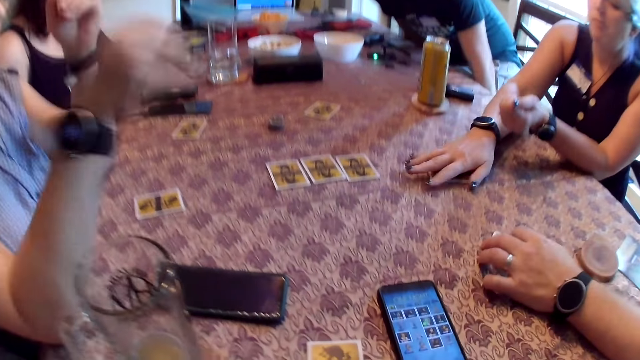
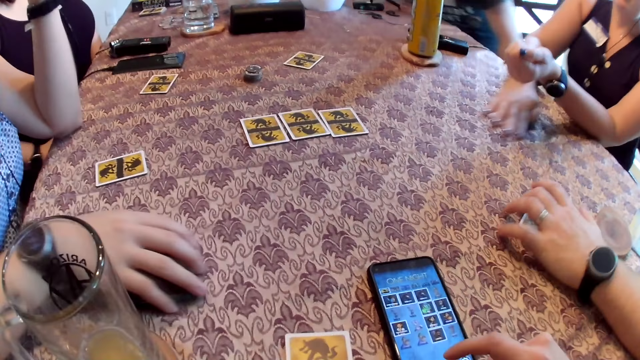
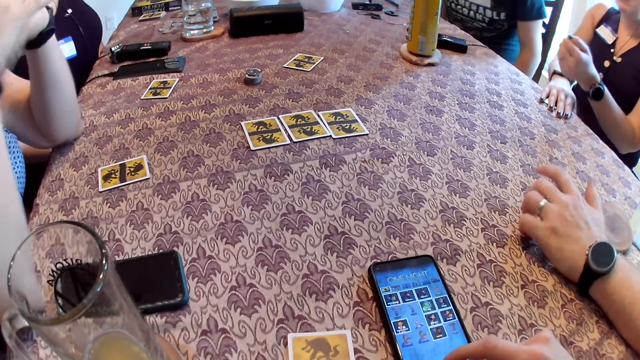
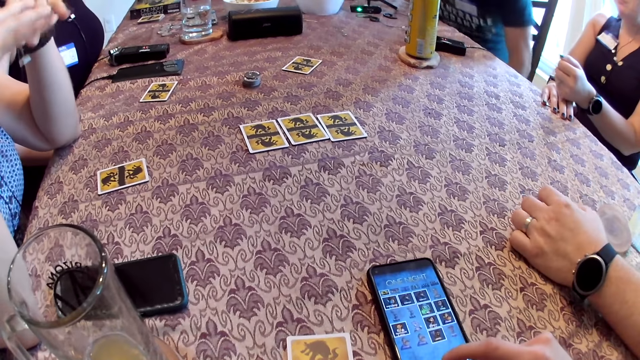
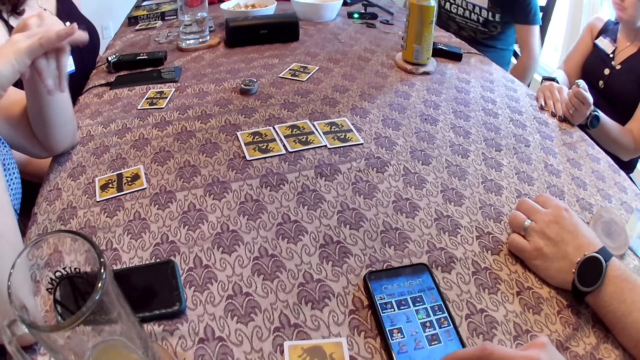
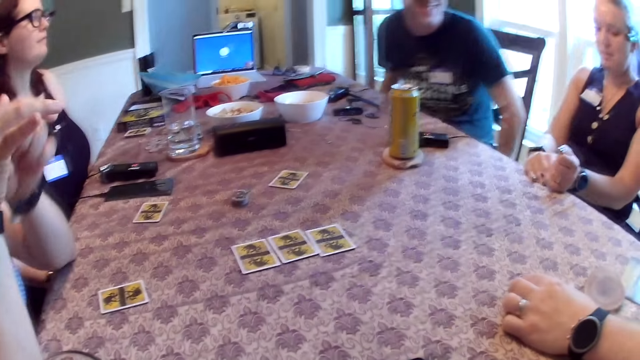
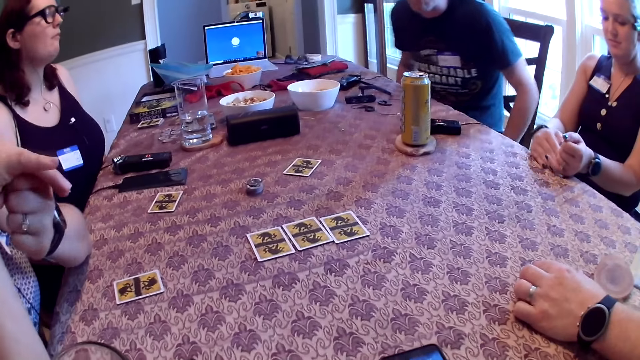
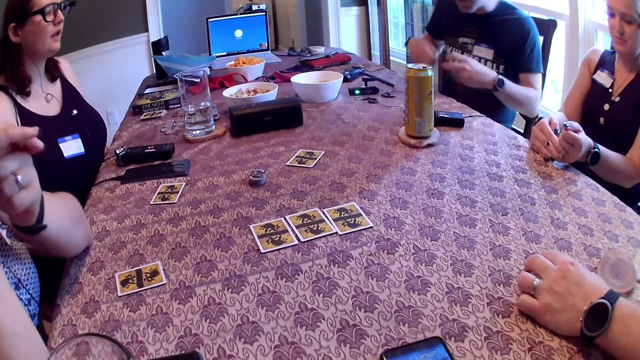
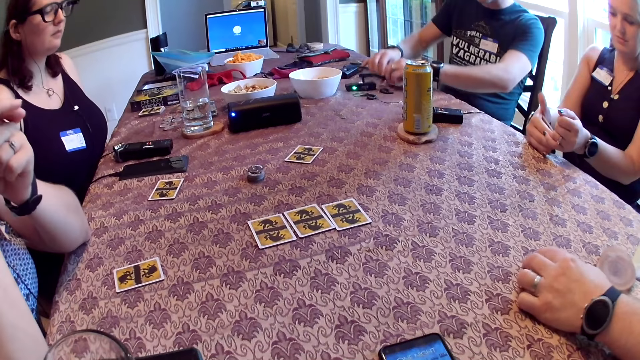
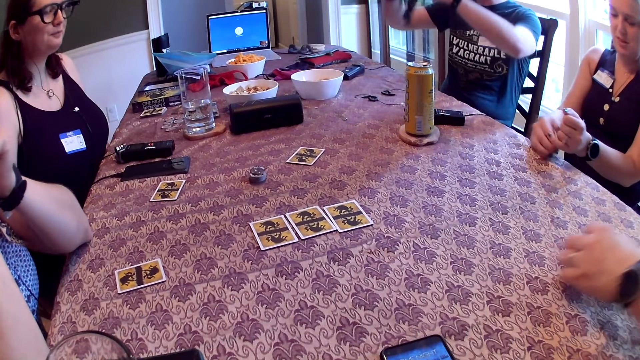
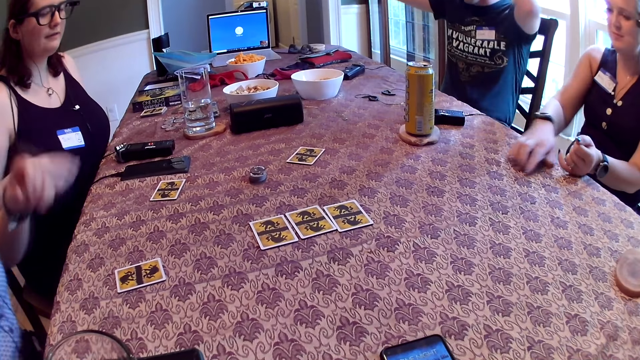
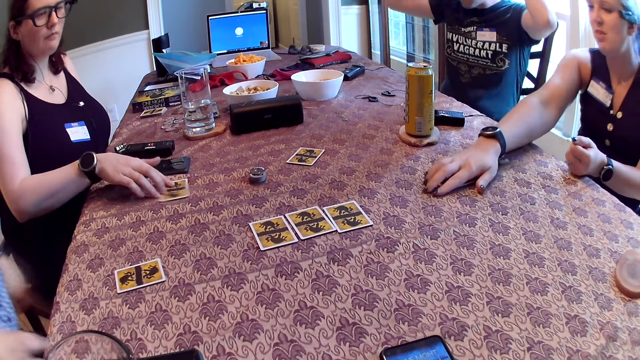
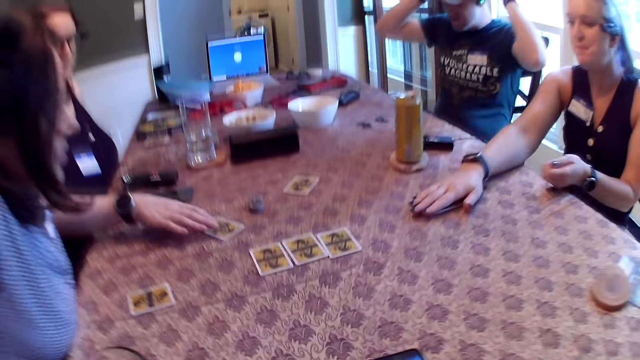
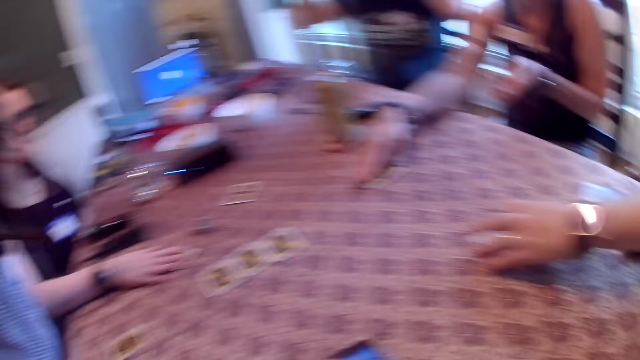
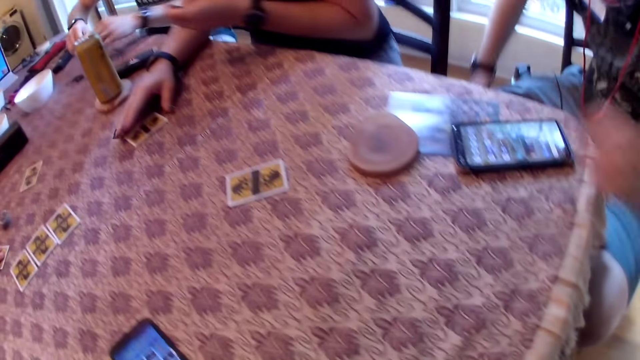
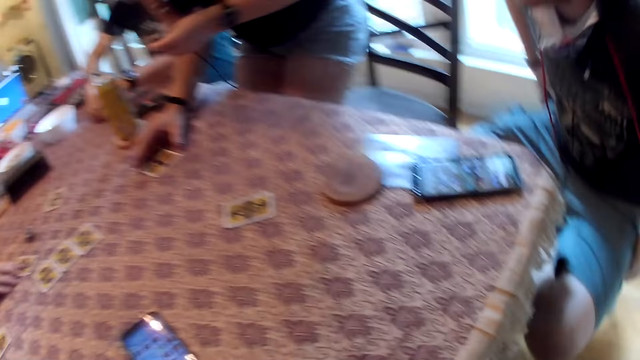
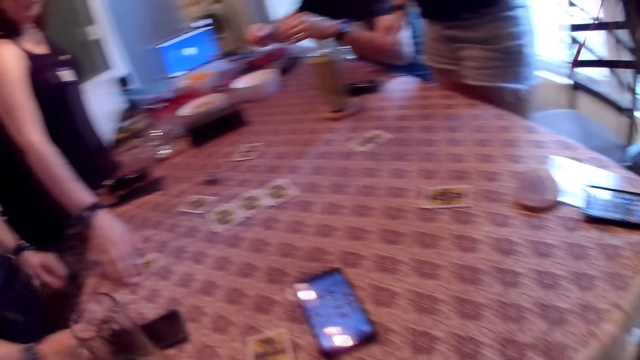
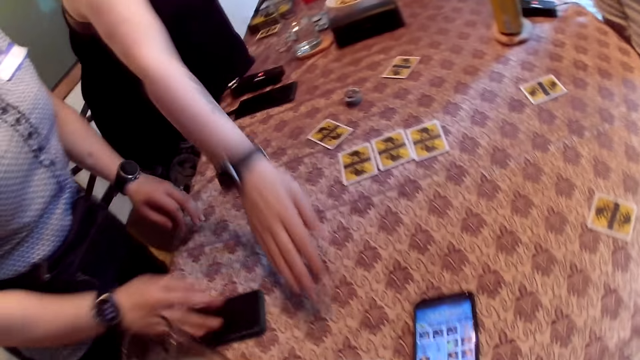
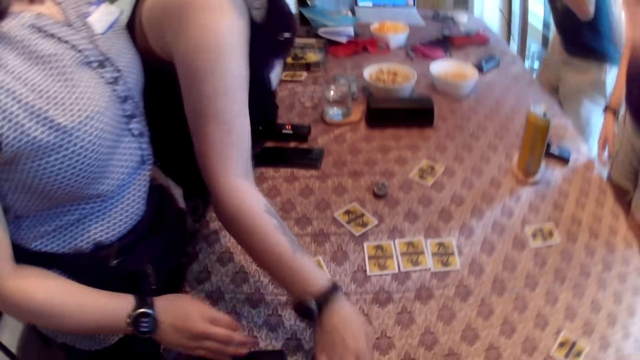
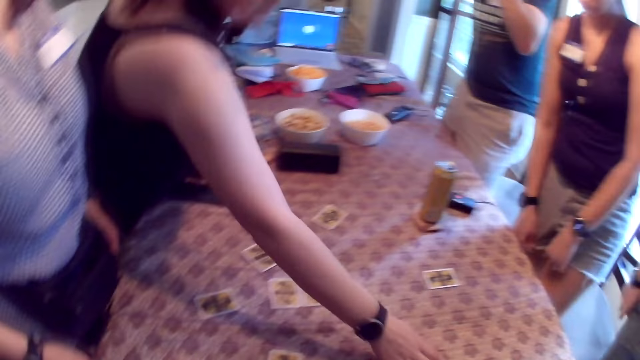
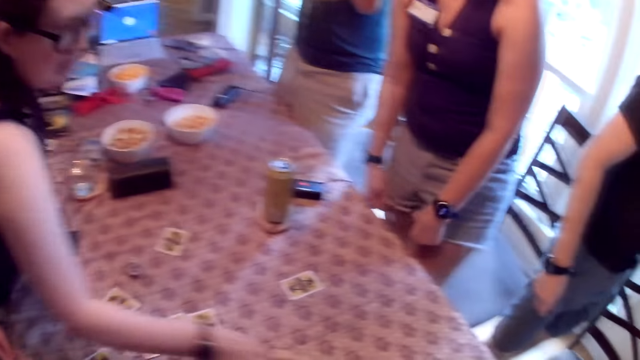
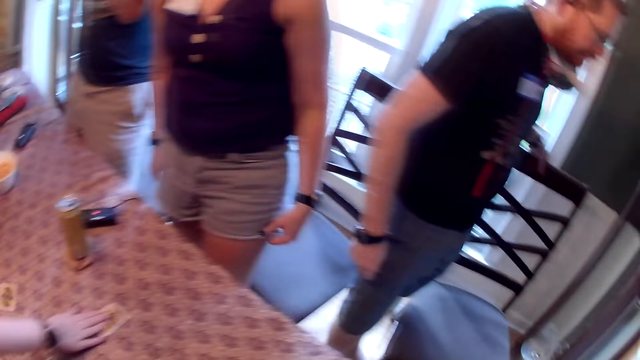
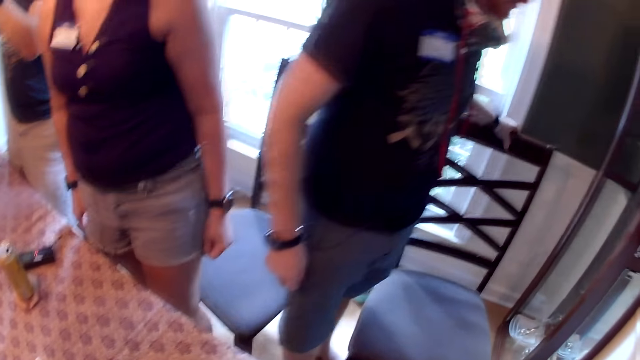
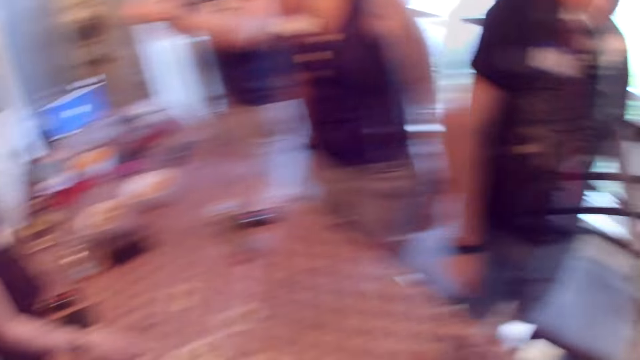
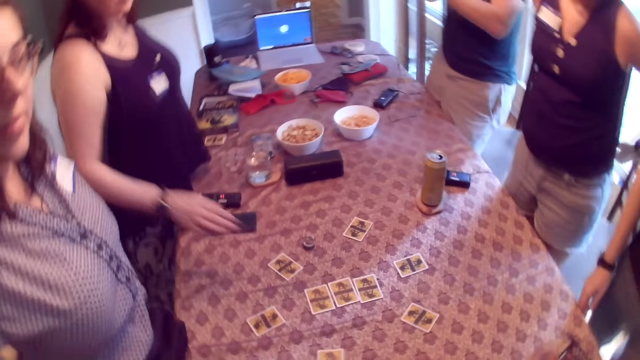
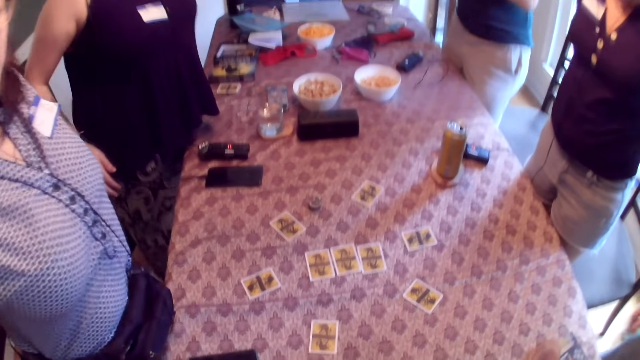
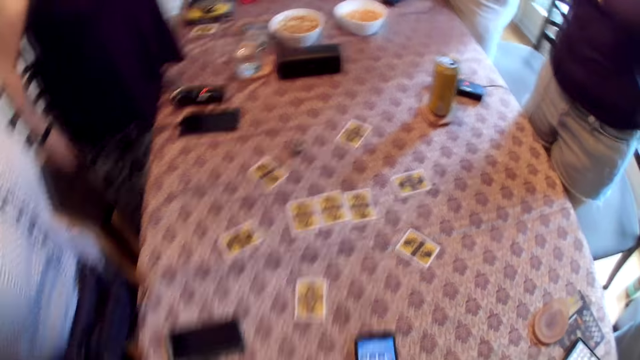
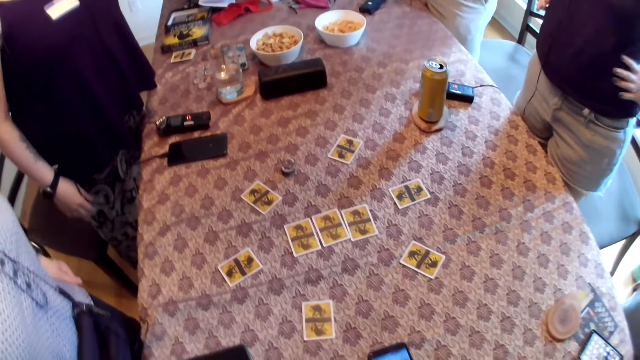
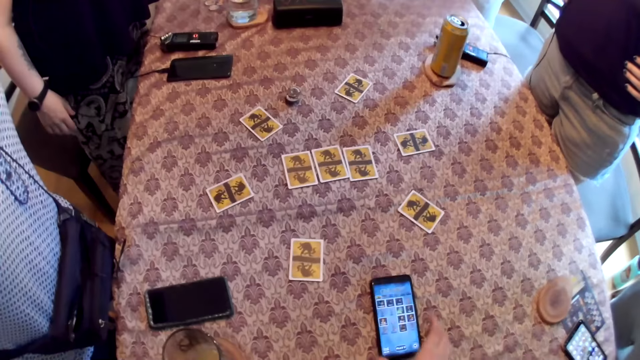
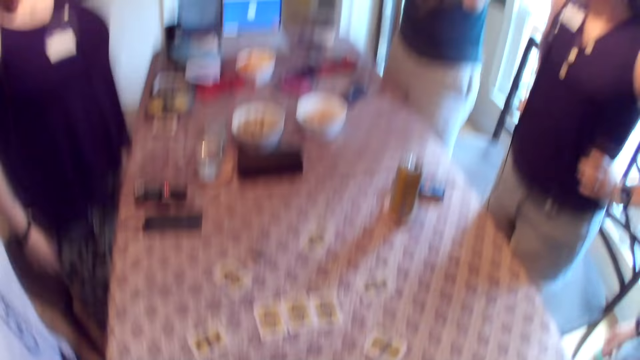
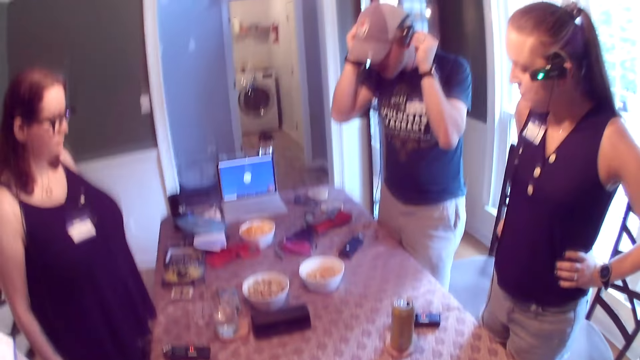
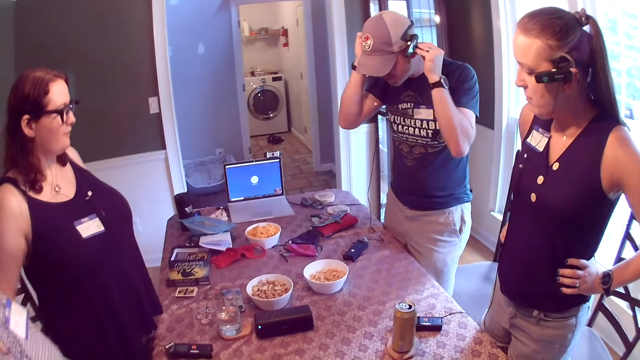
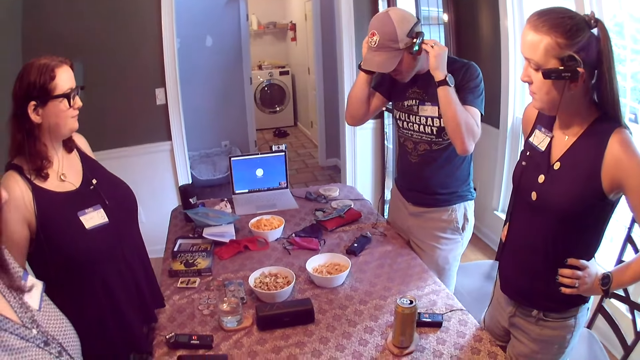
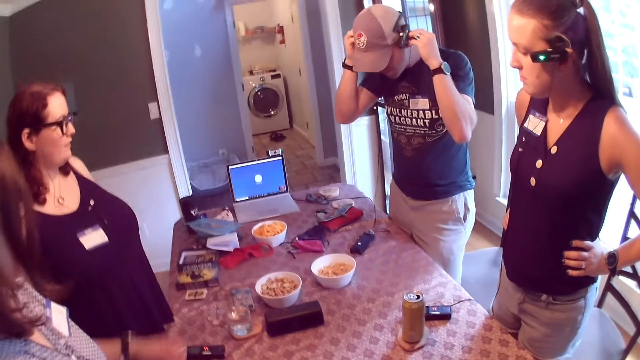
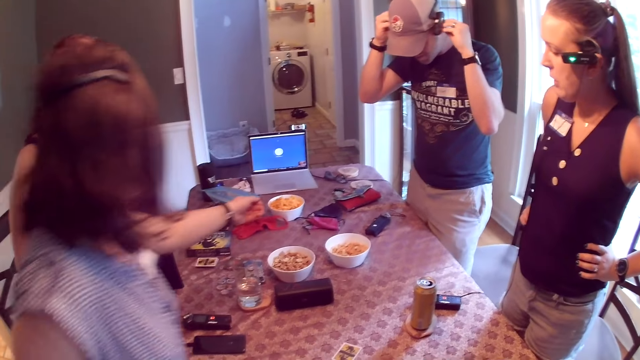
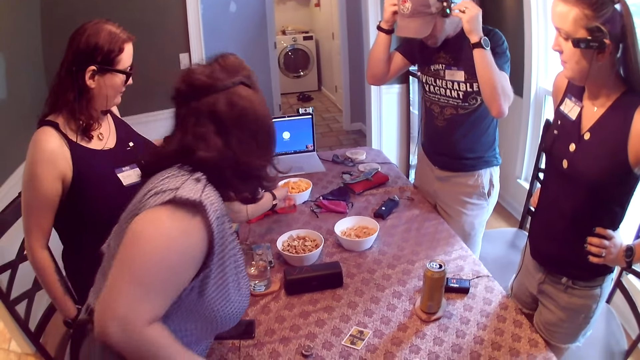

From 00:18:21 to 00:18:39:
A man moves the card on the table with his left hand. A woman picks up the card on the table with her right hand. Another woman adjusts a phone from the table with her right hand. The camera wearer scrolls a phone. The first woman checks the card in her right hand. Another man picks up a headset from the table with both hands. The first man picks up the card on the table with his left hand. The other man wears the headset on his head with both hands. The first woman drops the card in her right hand on the table. A third woman moves the card on the table with her right hand. The first man places the card on the table with his left hand. The third woman moves the cards on the table with her right hand. The camera wearer looks around. The first man adjusts a chair with his left hand. The camera wearer picks up the phone and looks around. The other man touches the headset with both hands.

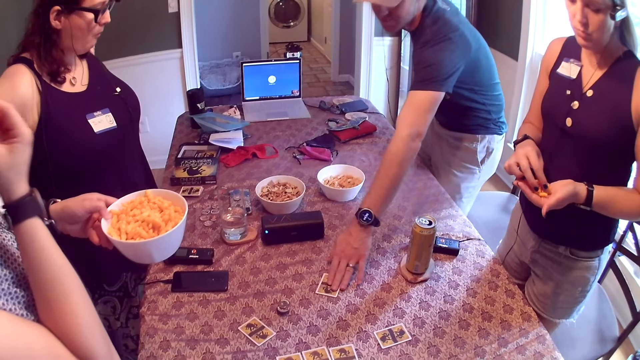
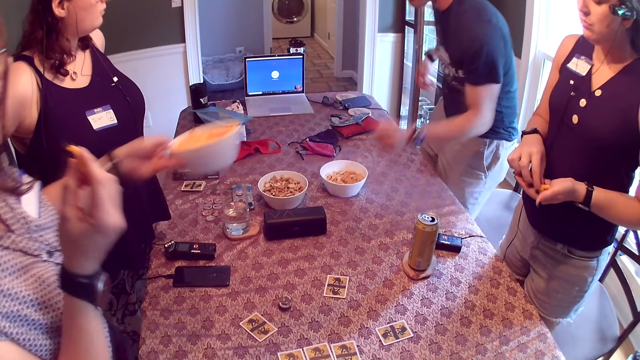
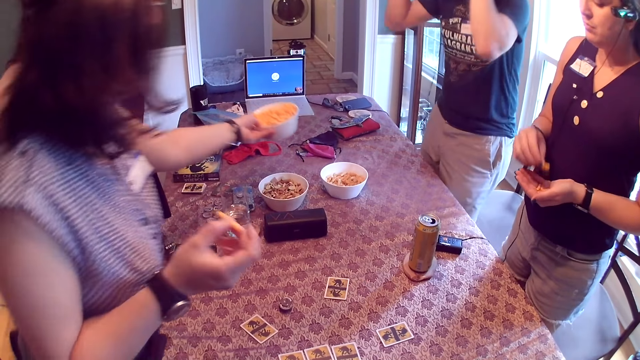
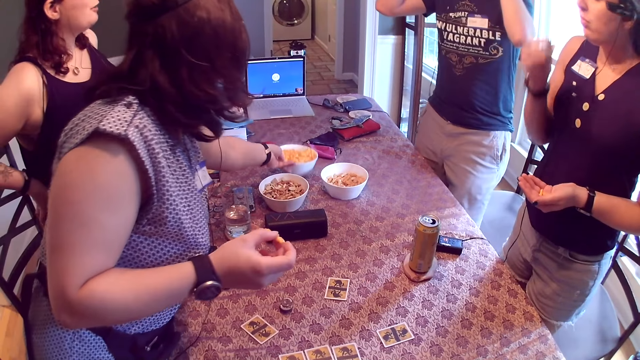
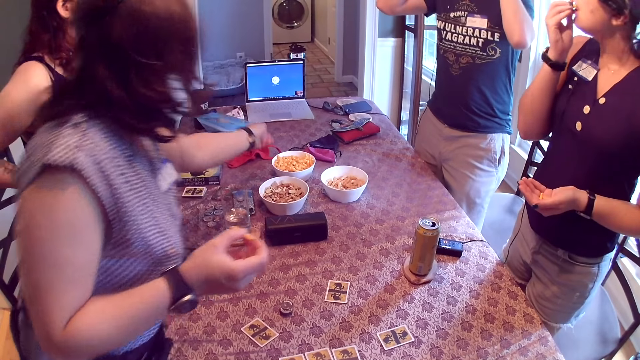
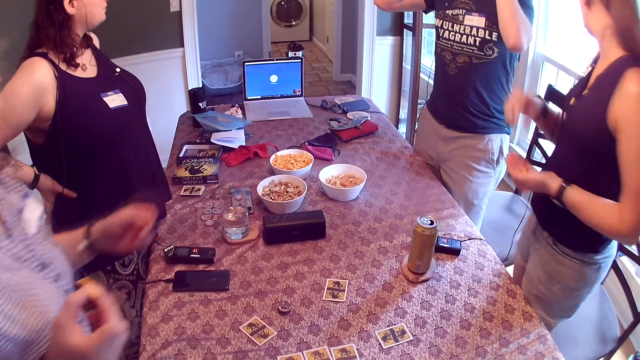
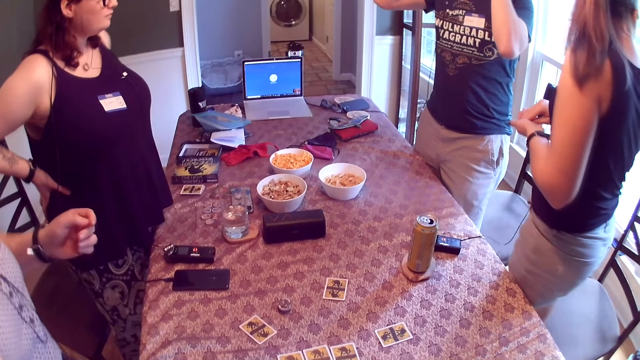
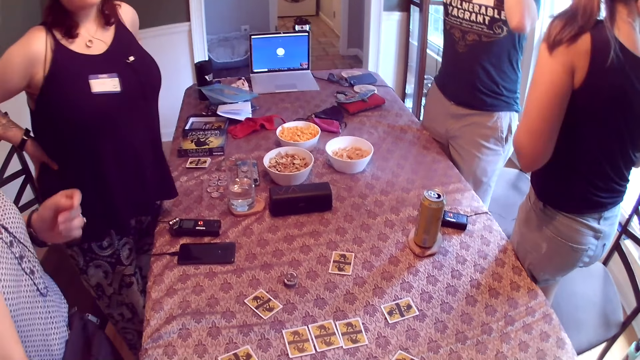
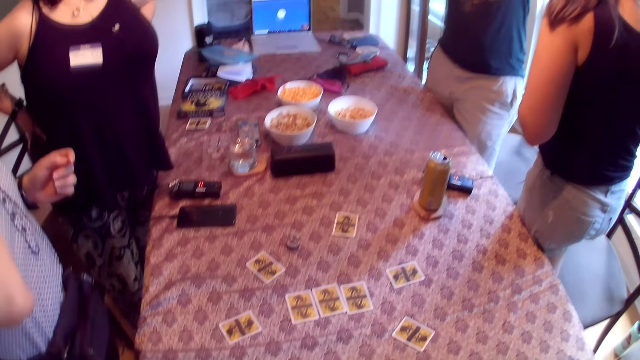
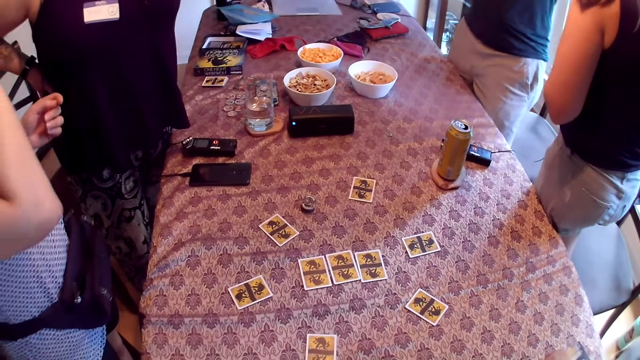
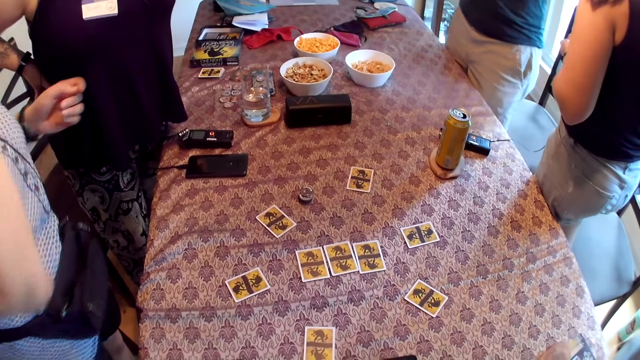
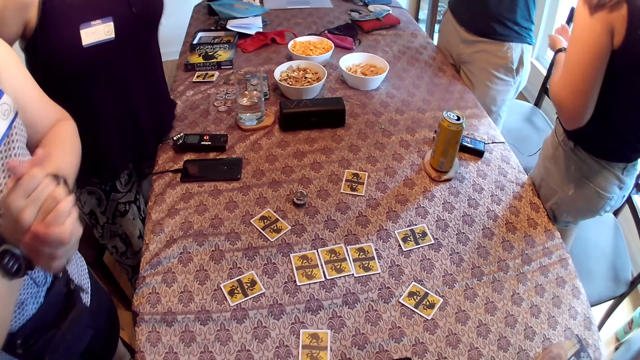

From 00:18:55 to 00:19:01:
A woman drops the bowl of cheese balls on the table with her left hand.
